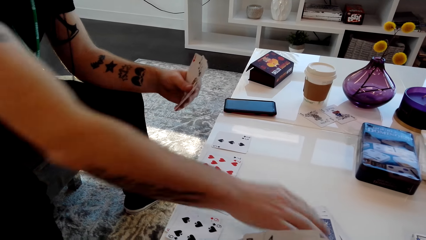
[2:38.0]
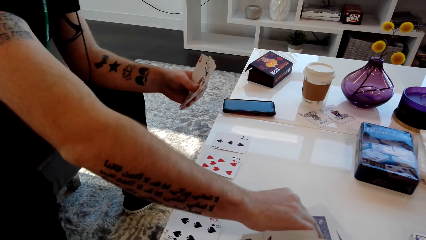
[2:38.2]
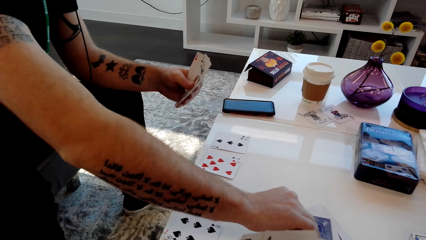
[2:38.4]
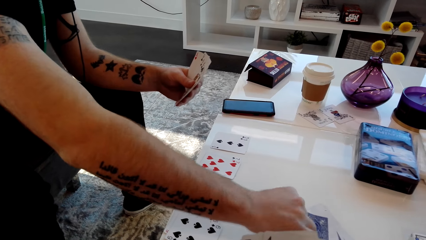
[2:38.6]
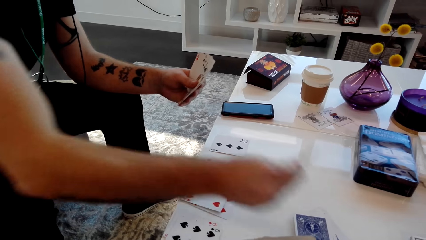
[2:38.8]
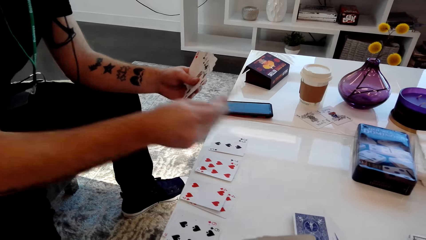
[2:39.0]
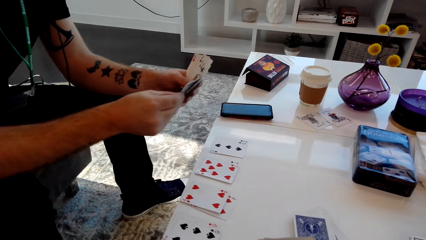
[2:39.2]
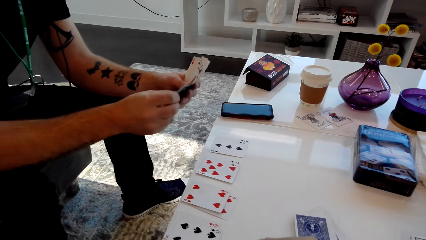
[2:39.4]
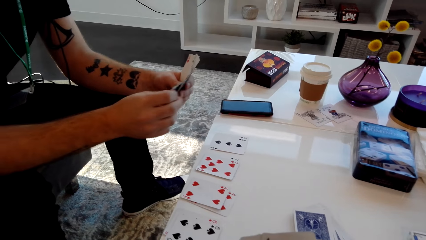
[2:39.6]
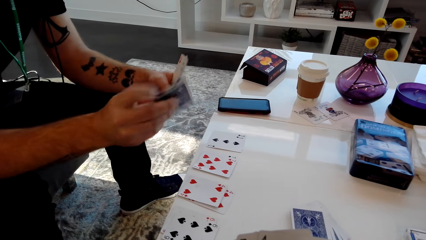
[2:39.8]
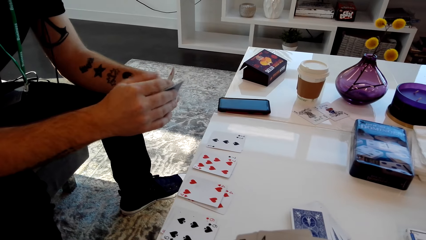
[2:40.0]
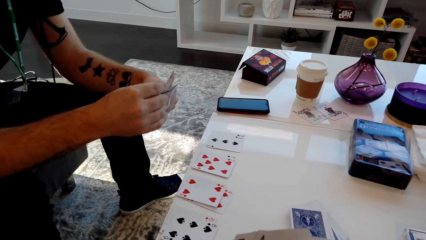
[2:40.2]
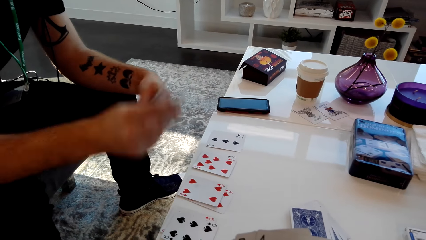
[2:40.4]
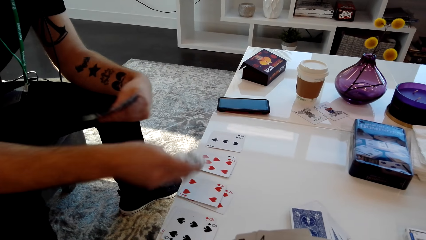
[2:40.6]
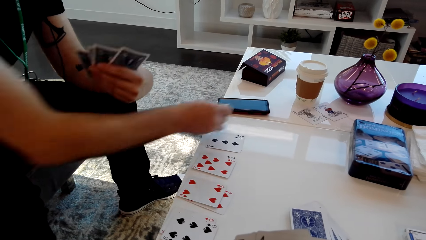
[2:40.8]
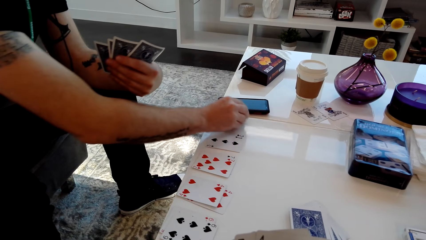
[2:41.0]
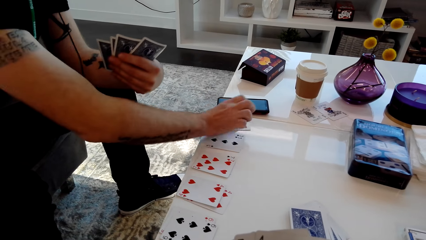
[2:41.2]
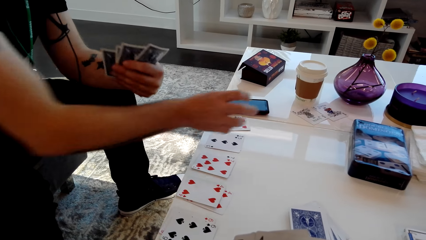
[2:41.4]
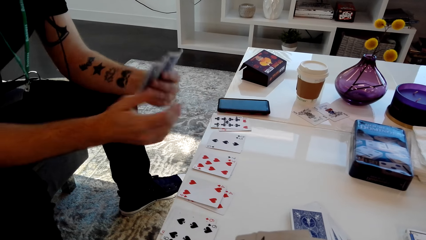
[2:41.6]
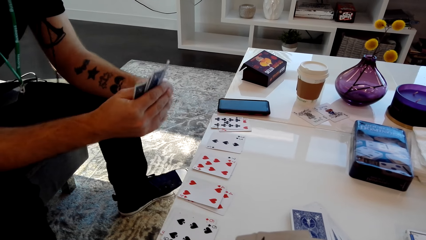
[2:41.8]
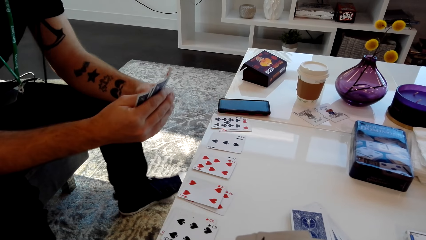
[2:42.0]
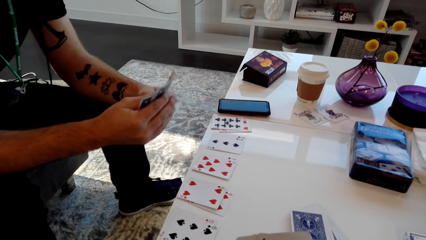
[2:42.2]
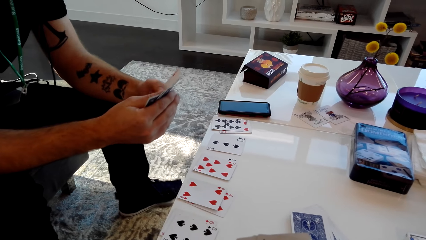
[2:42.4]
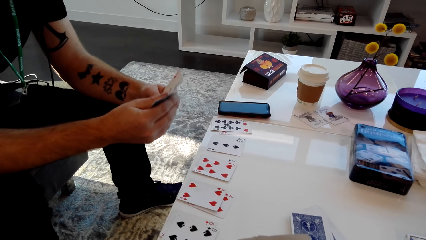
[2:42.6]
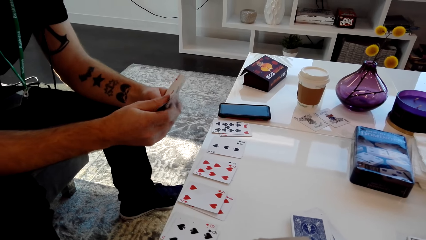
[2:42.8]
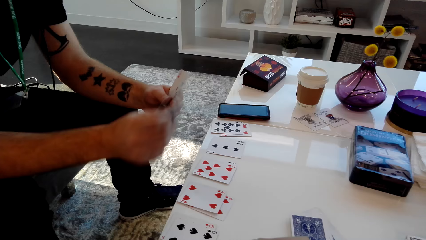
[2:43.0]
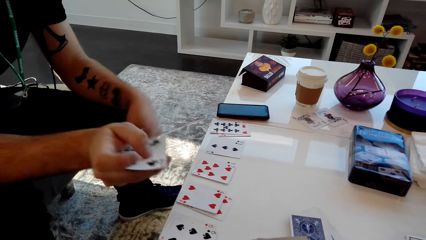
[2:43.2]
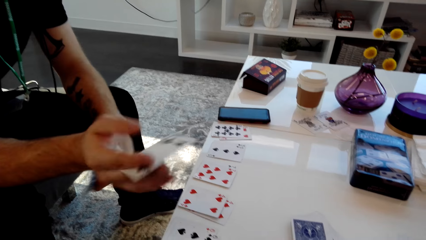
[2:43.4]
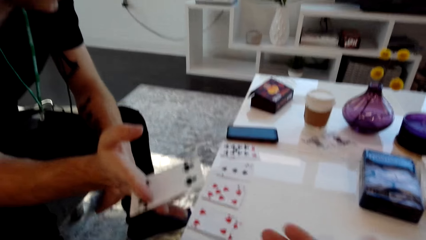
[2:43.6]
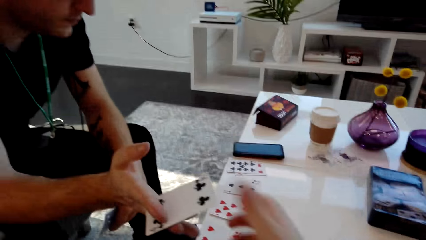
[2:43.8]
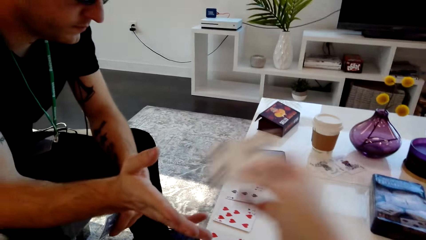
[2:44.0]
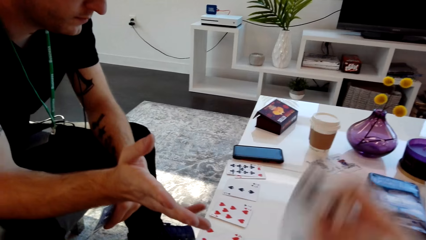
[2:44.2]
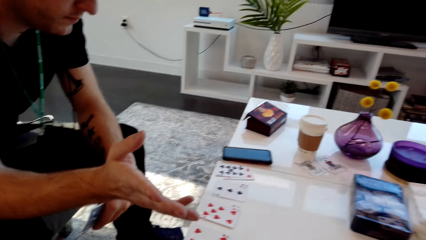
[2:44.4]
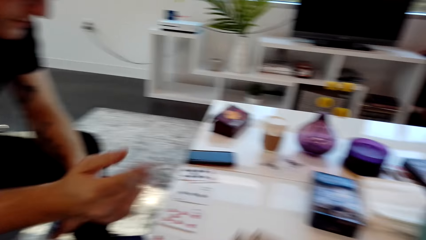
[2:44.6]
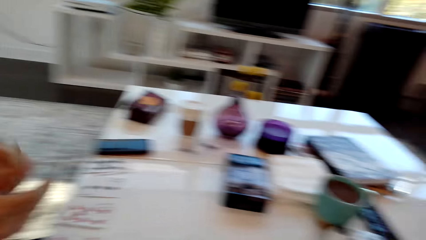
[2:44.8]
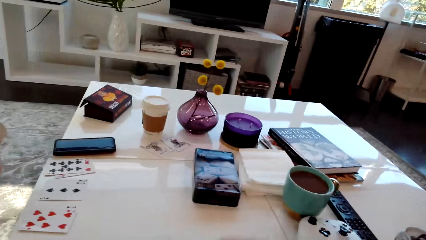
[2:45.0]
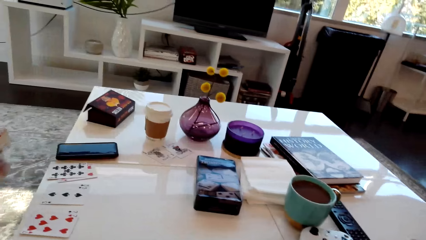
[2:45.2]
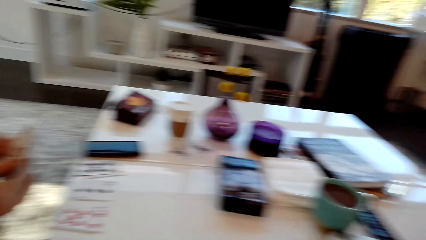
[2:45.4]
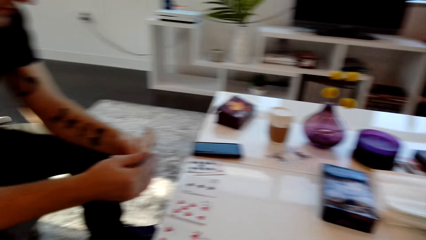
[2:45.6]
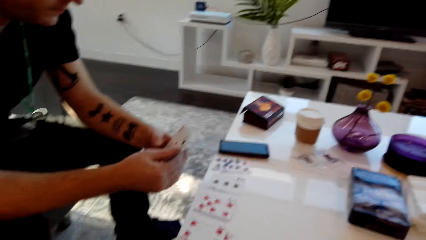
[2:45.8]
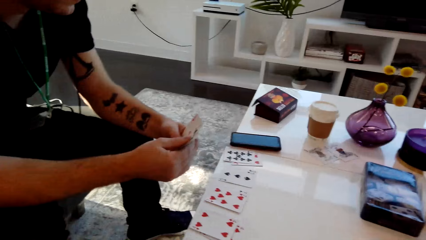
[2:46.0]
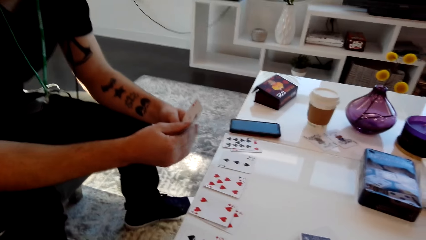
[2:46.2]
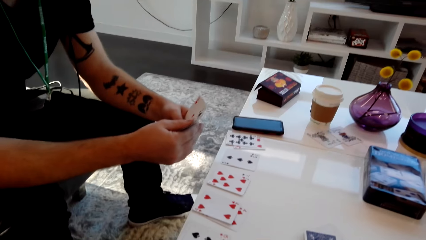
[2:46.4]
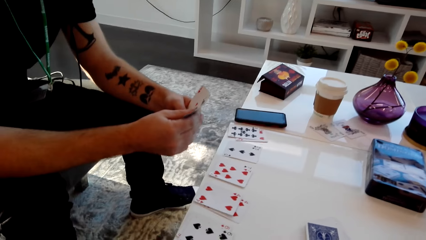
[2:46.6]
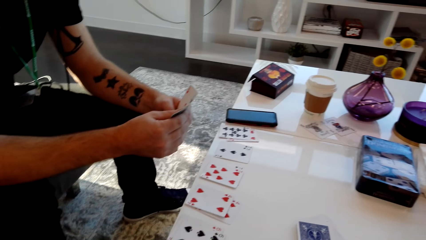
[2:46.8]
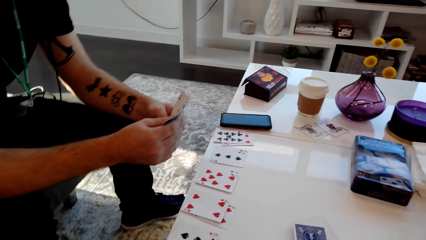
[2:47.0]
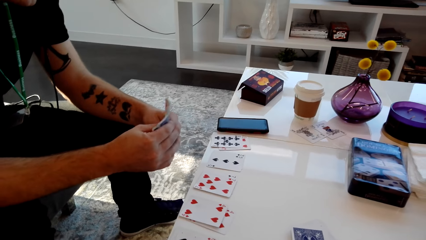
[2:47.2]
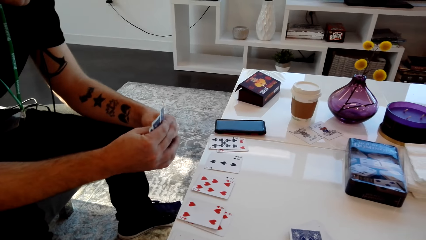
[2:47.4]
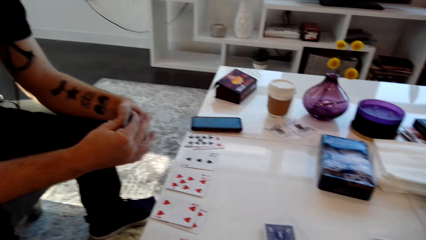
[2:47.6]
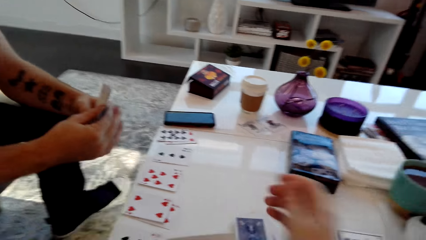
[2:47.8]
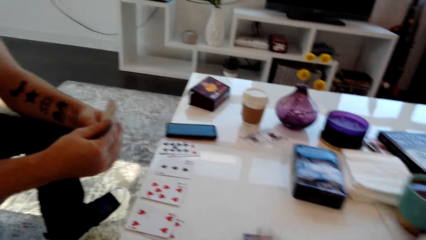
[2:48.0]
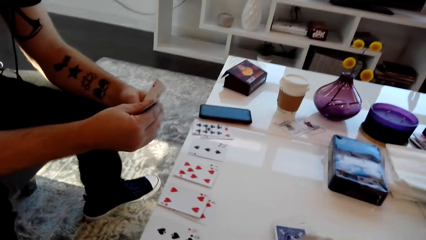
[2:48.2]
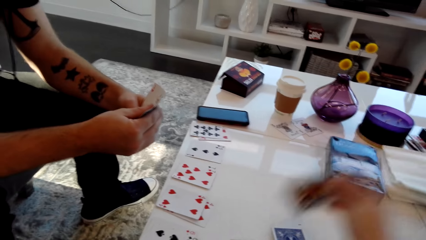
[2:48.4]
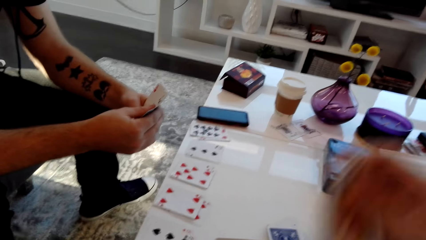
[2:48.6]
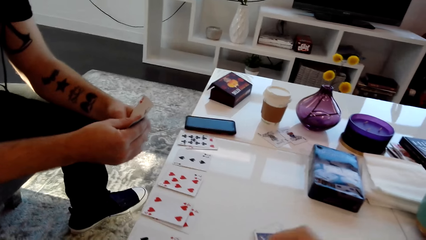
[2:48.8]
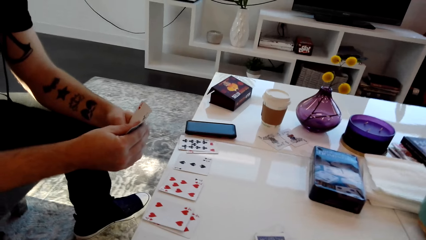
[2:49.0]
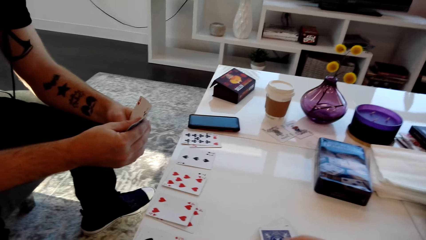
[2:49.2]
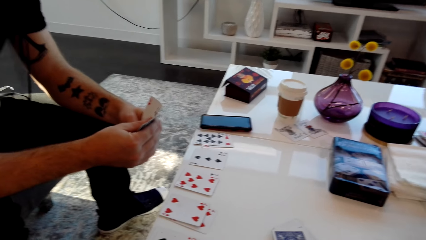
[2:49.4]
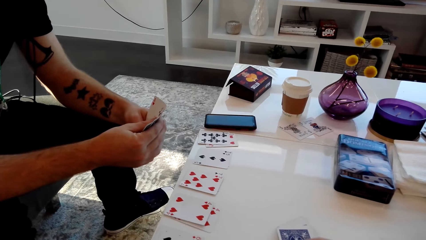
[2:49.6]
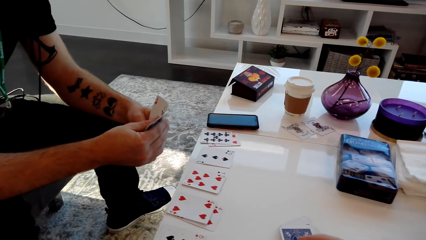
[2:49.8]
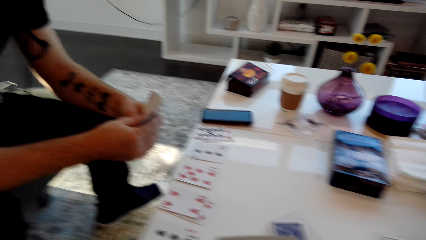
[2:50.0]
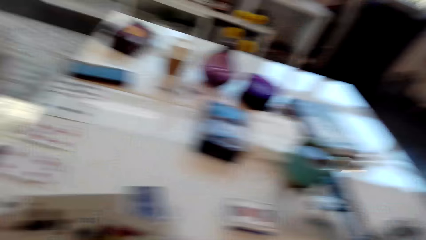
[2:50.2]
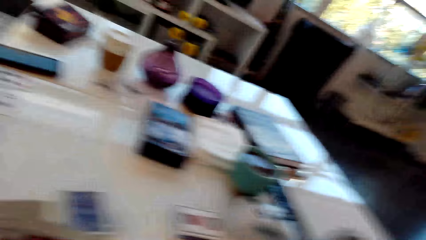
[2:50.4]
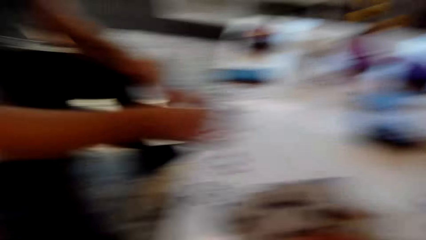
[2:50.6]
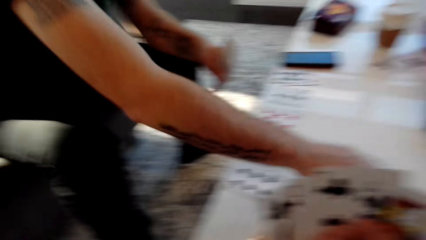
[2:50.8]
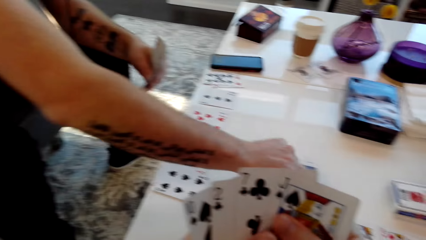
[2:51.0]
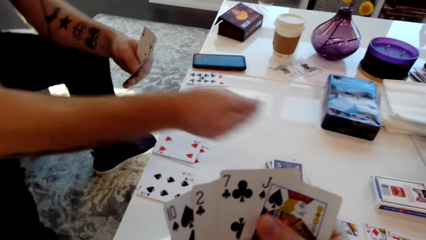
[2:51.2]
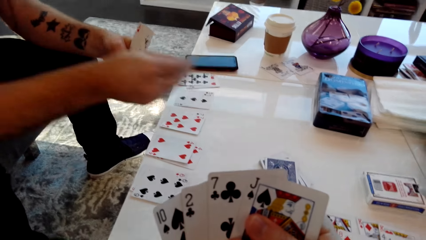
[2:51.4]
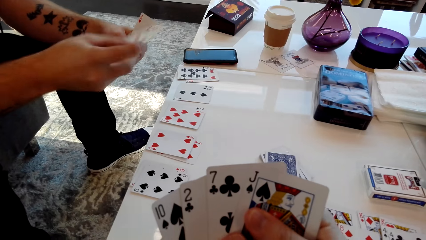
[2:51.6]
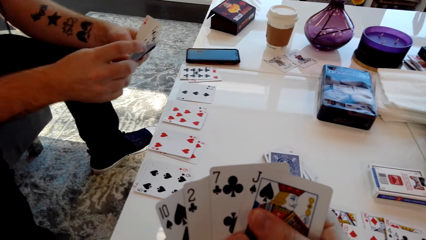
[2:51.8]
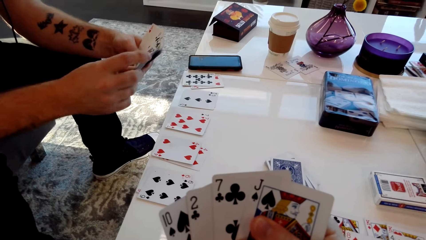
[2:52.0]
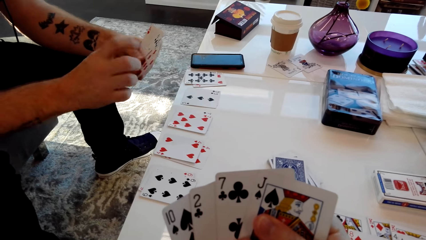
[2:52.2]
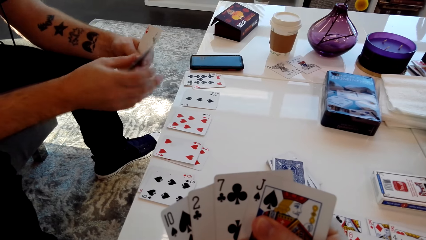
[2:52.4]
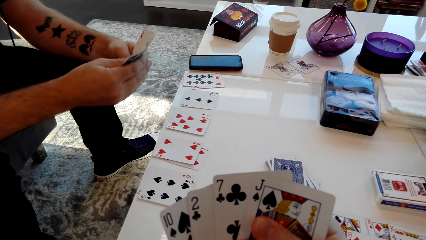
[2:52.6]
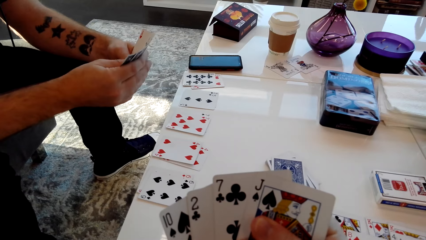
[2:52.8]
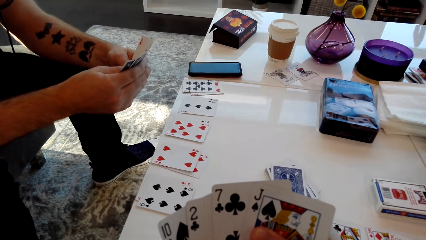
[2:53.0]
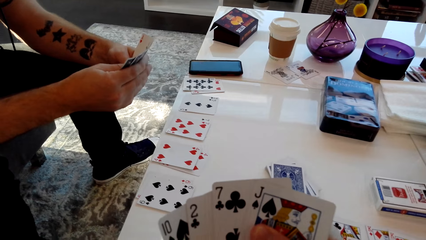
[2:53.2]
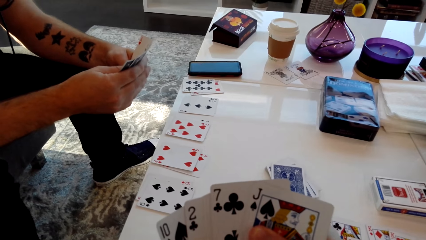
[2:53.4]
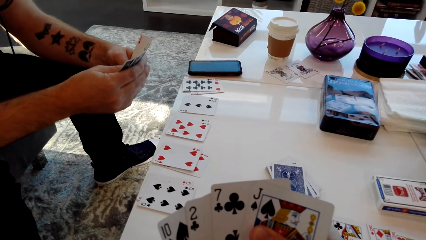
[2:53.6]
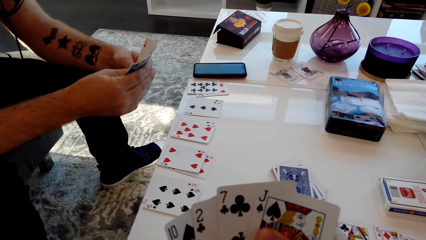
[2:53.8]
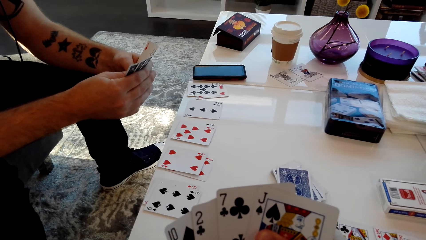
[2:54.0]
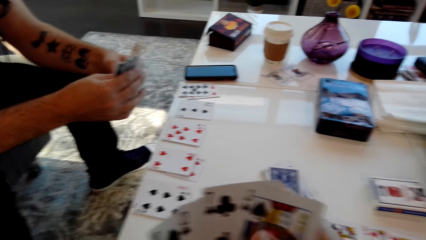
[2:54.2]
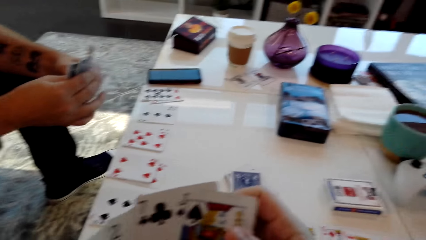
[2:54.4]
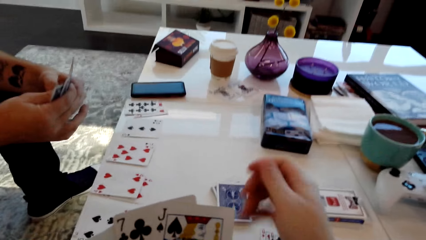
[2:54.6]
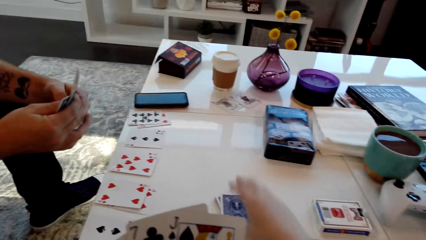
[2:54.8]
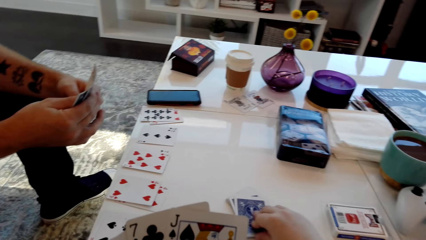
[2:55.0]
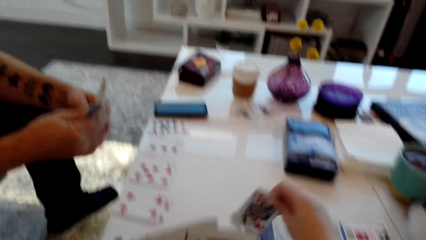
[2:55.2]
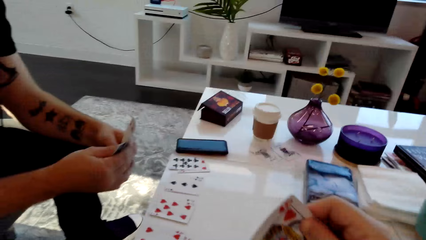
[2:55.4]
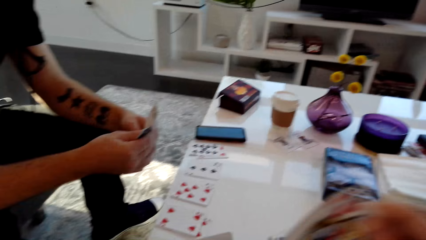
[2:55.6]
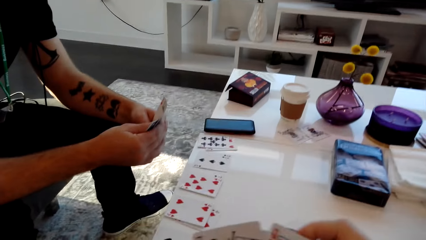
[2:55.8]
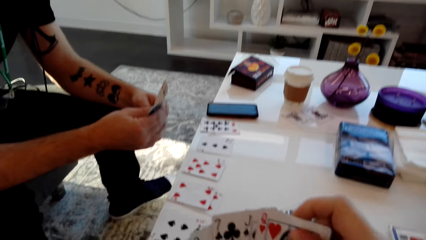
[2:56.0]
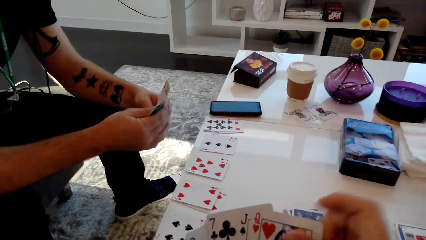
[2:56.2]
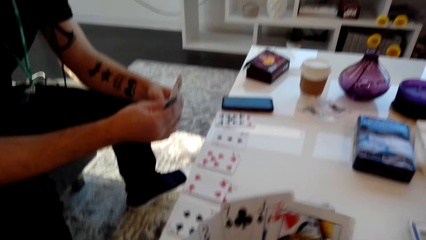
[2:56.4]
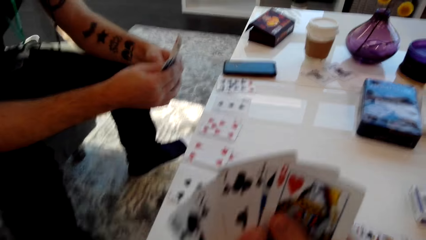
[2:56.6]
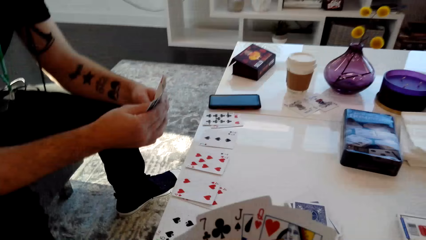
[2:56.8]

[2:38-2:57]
A person picks a card from the table. The person places the card on the table. The camera wearer speaks. The person taps a foot. The person passes a card to the camera wearer. The camera wearer picks the card. They speak. The person speaks. The camera wearer picks a card. They shake their head. The person places the card on the table and picks a card. The camera wearer speaks. The person speaks. The camera wearer picks the card from the table.
